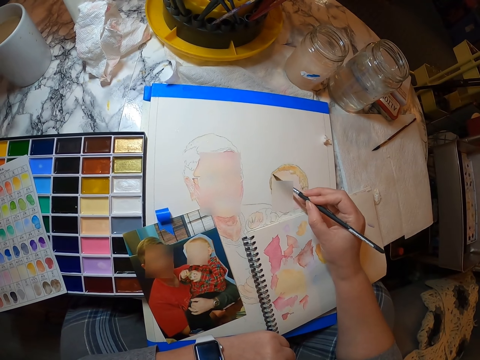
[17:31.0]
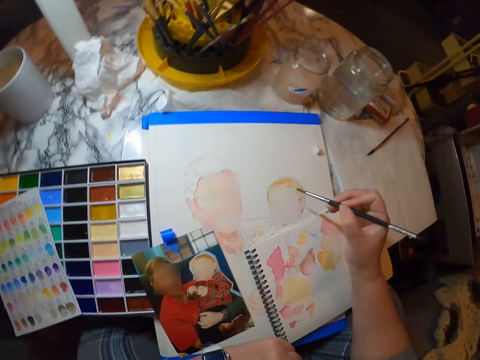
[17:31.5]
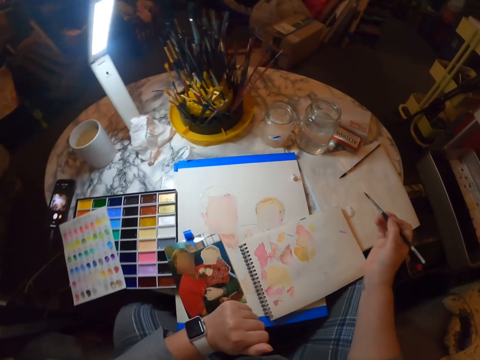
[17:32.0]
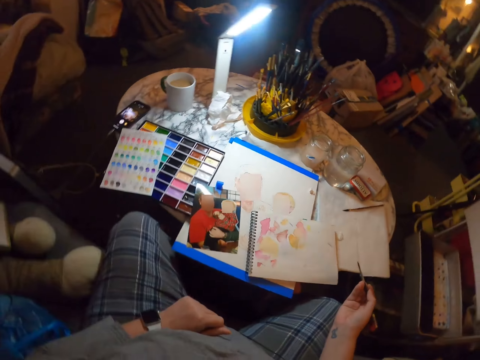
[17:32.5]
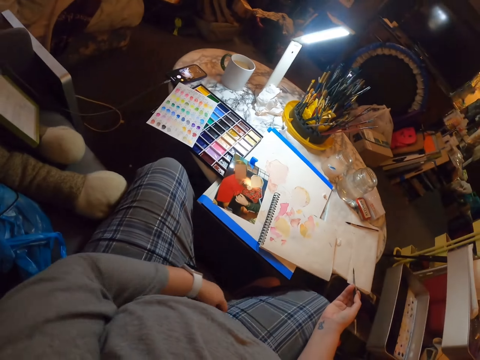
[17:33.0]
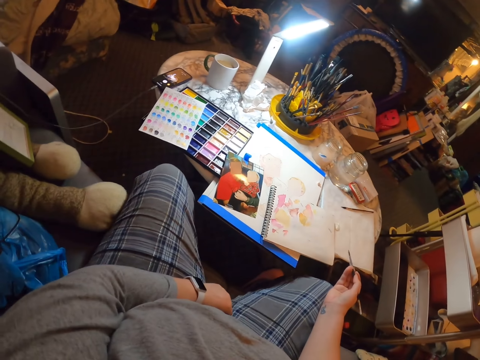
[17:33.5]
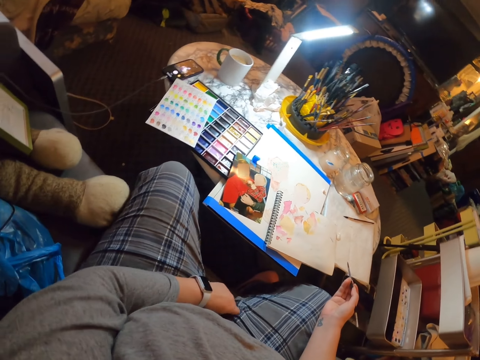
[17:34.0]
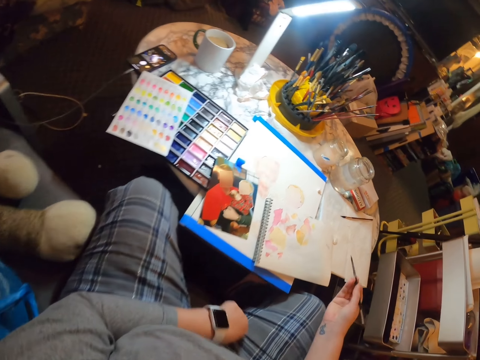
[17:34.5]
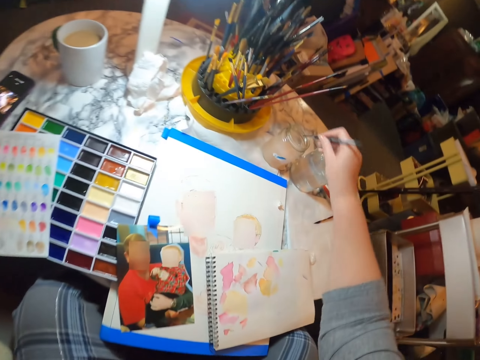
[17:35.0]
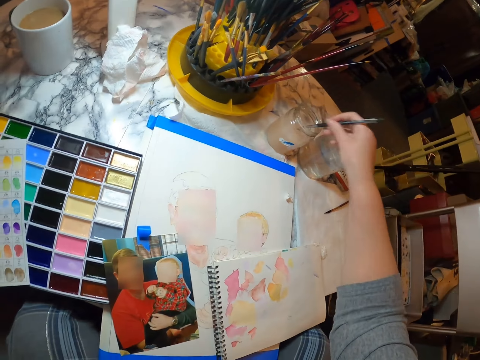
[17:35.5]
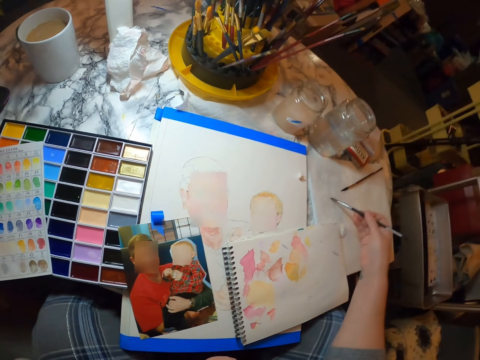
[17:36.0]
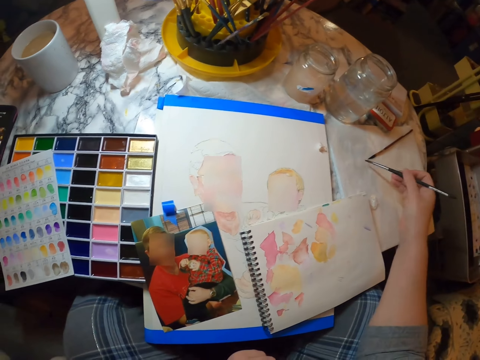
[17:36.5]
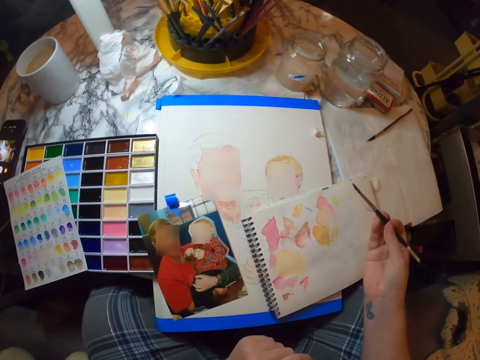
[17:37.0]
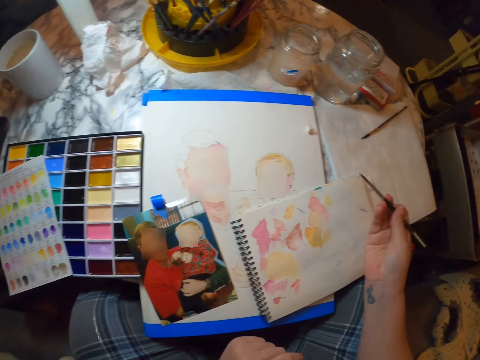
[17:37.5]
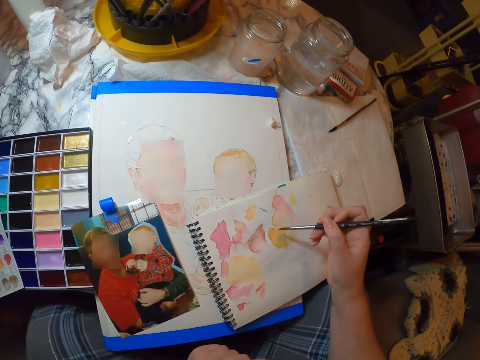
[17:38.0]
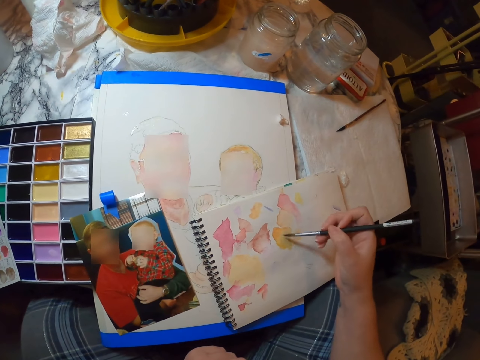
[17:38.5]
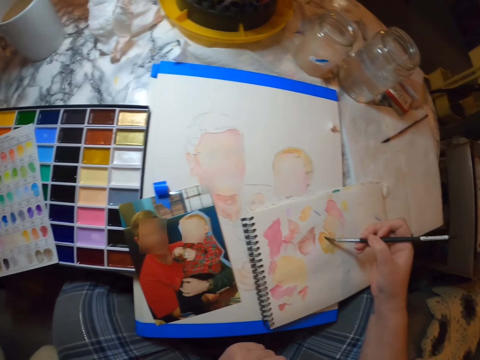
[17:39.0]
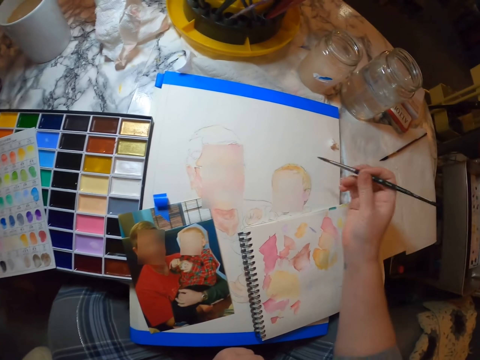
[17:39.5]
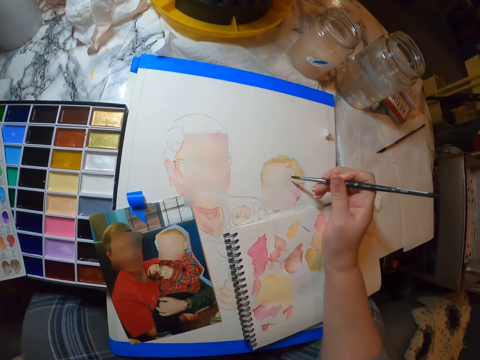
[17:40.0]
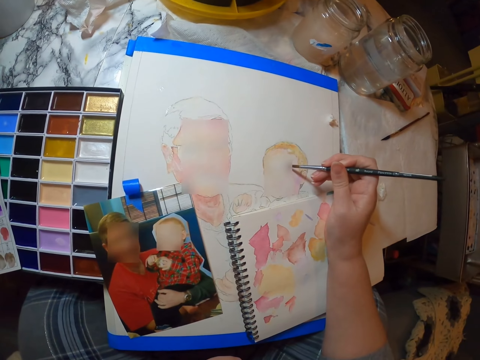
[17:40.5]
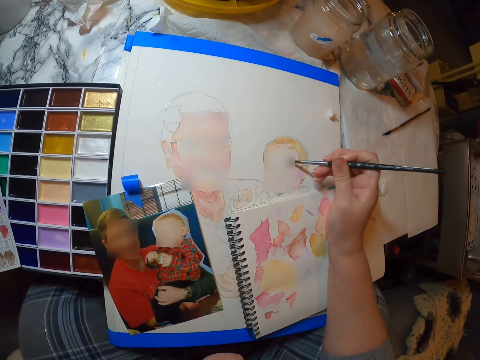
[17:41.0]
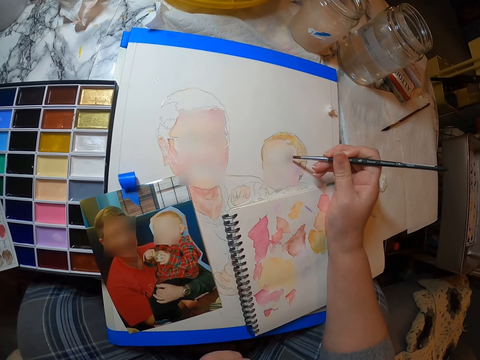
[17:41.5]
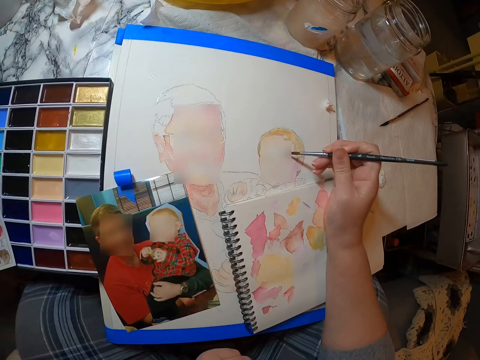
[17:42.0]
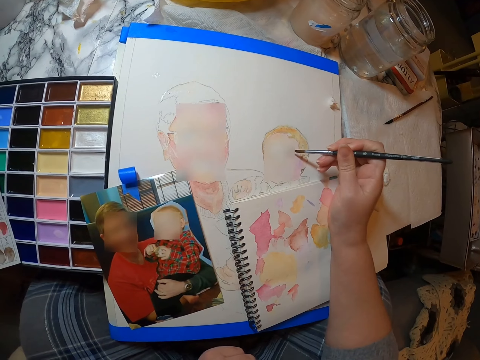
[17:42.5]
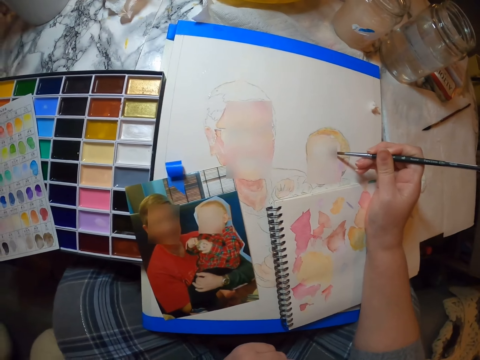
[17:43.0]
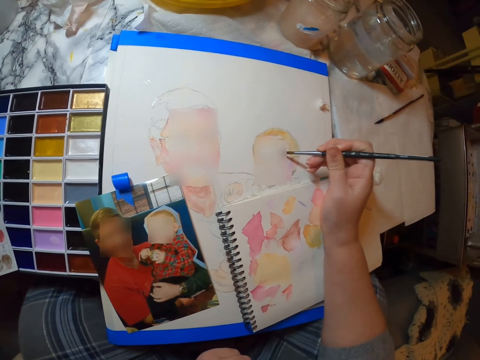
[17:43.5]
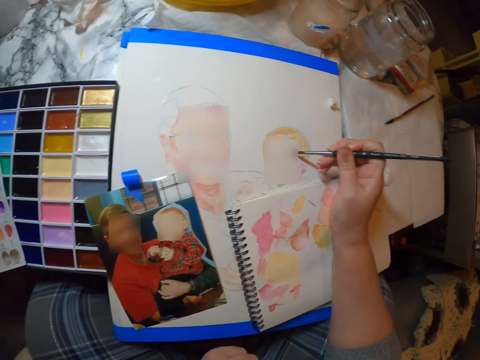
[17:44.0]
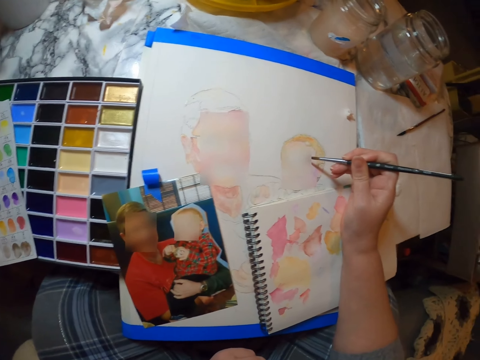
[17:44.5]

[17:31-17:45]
The camera wearer stops painting. They touch the trouser. They dip the brush in the bottle of water. They dry the brush. They paint on the book.

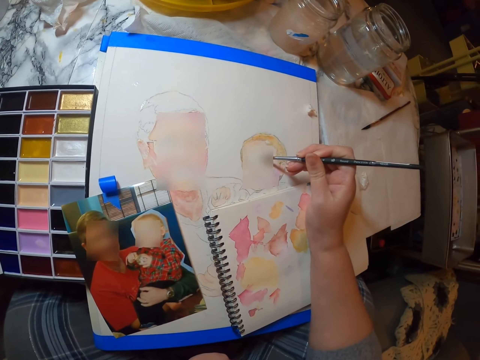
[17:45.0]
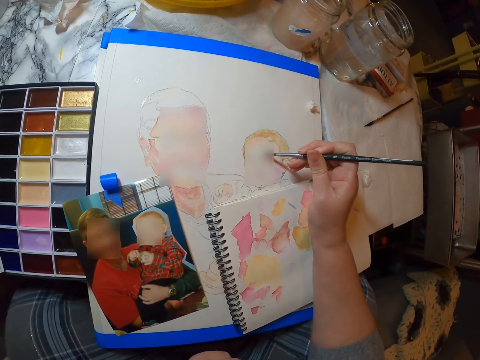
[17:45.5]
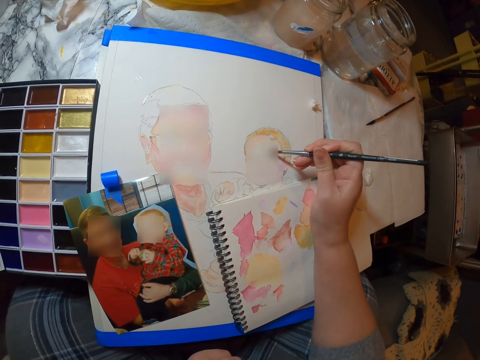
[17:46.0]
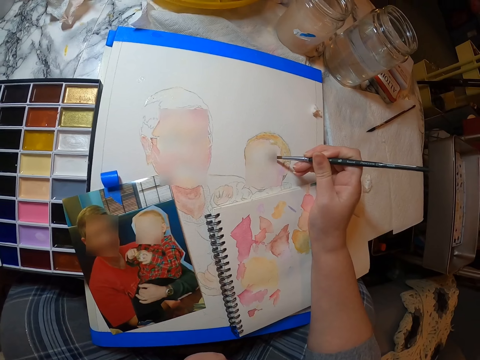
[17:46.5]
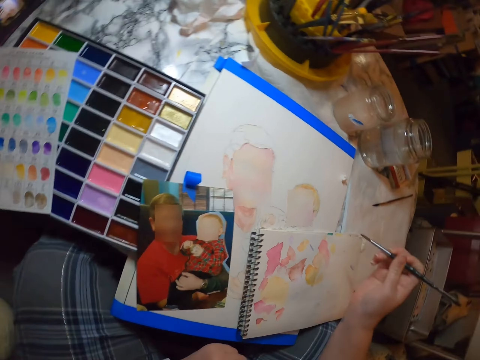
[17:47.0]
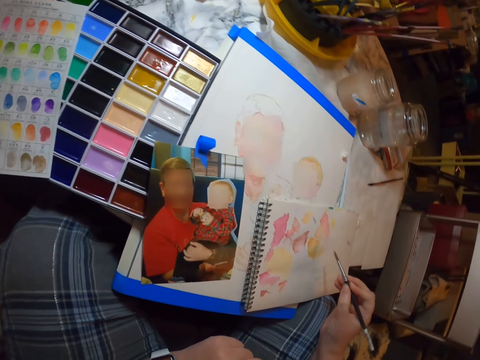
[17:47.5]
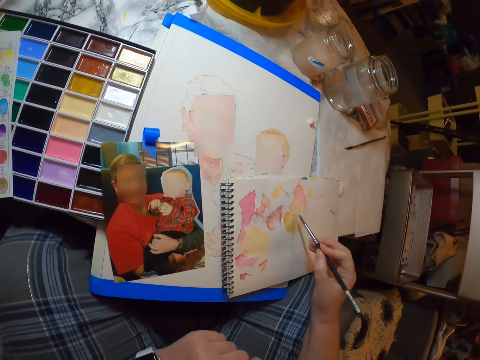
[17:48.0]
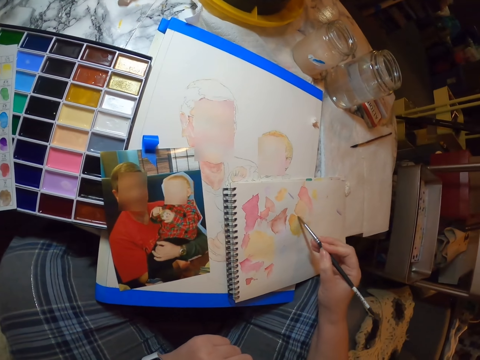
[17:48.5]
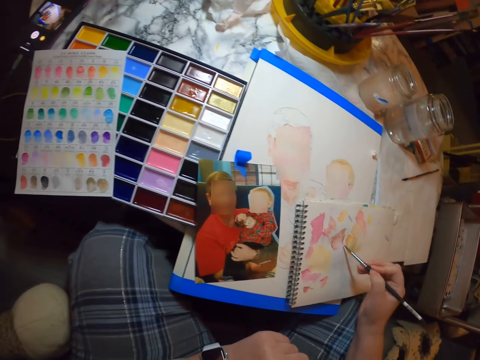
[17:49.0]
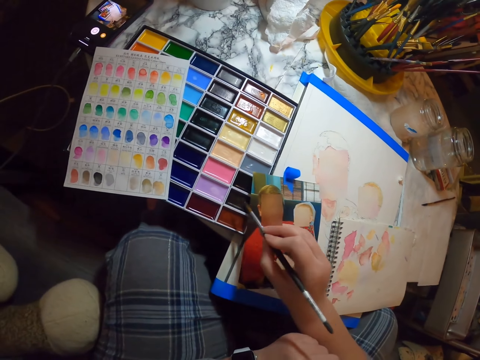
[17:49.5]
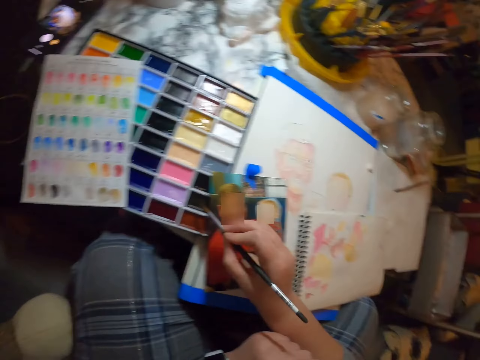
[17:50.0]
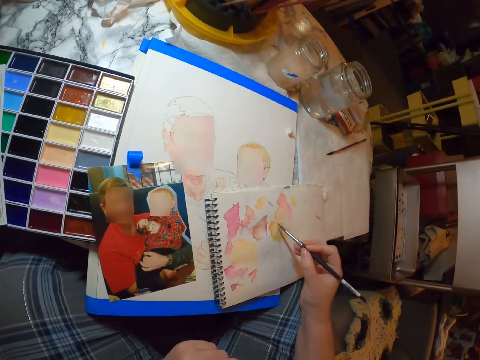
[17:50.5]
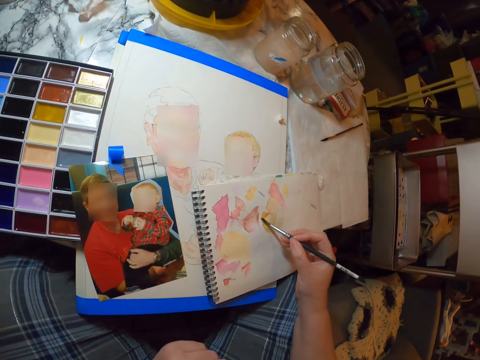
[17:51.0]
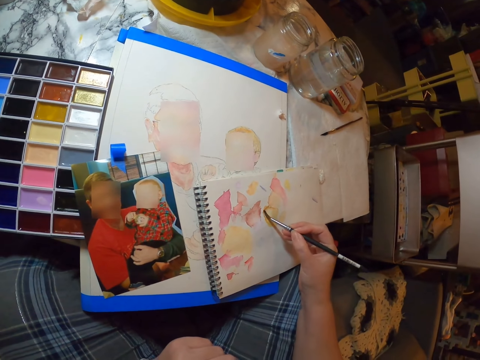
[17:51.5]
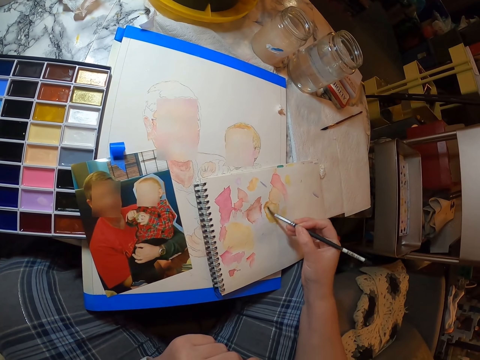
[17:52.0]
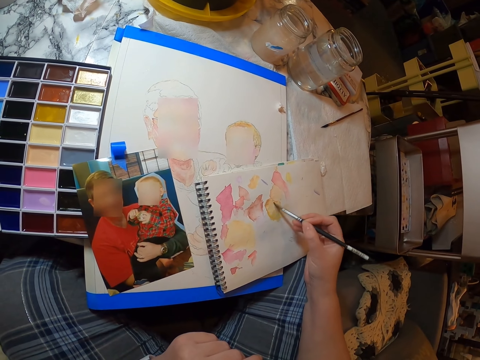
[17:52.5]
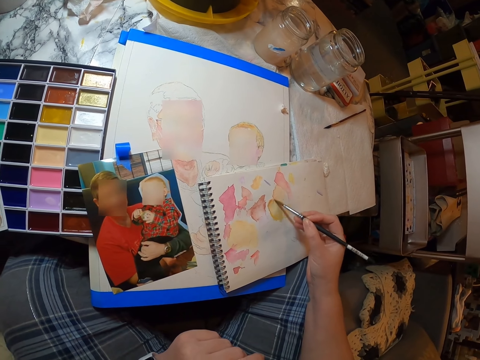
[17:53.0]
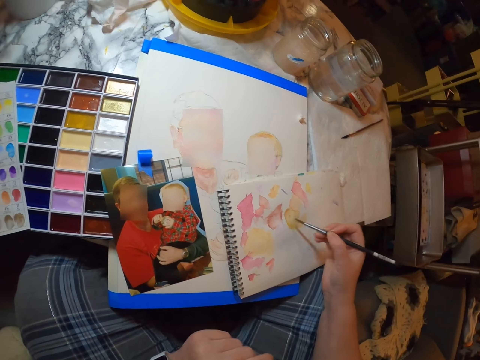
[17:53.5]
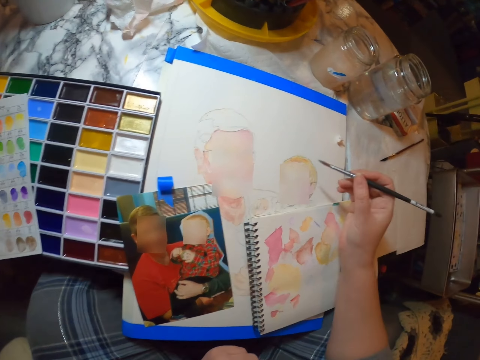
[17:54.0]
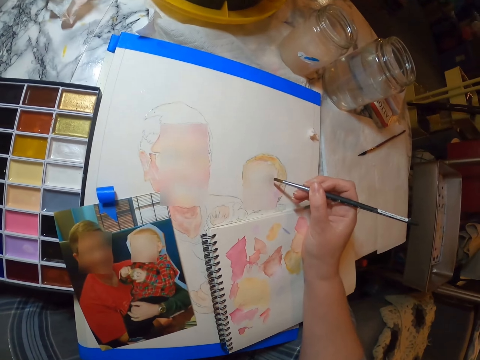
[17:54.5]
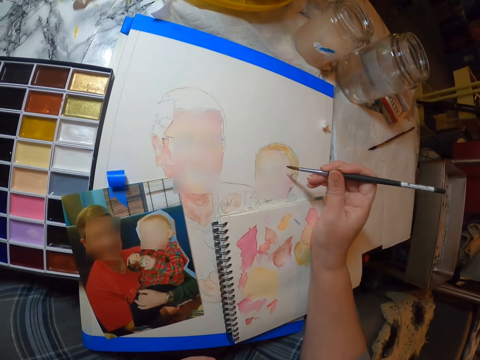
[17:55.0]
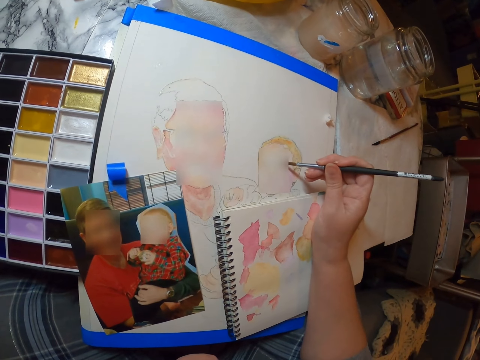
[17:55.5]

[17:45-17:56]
The camera wearer dips the paint brush in the paint palette. They paint.

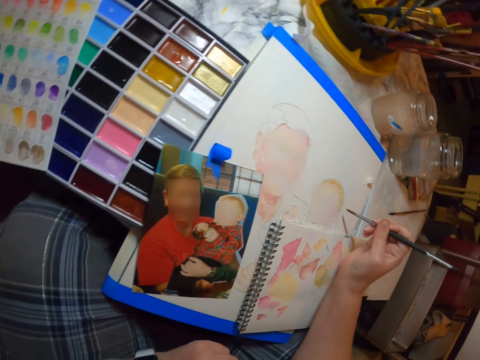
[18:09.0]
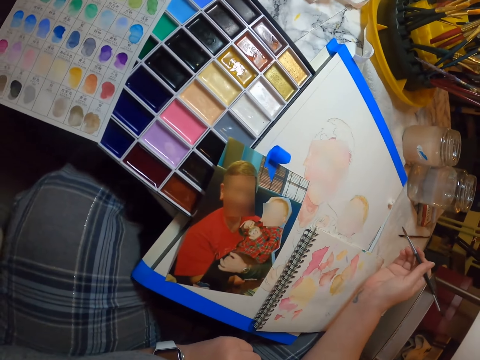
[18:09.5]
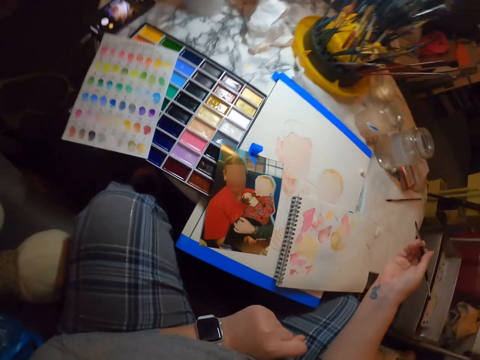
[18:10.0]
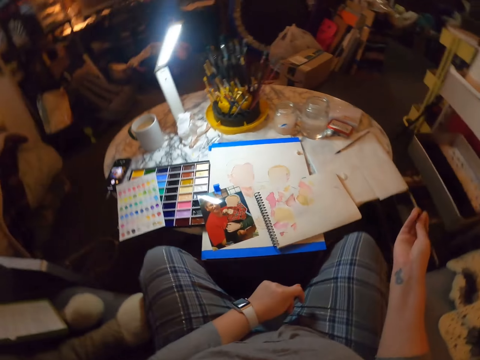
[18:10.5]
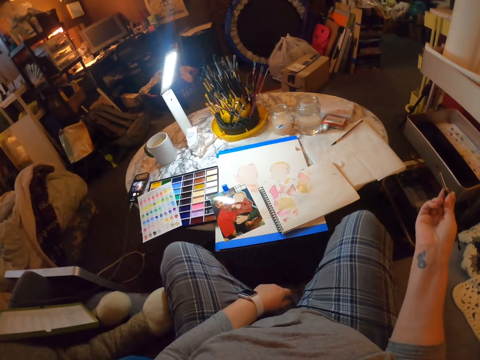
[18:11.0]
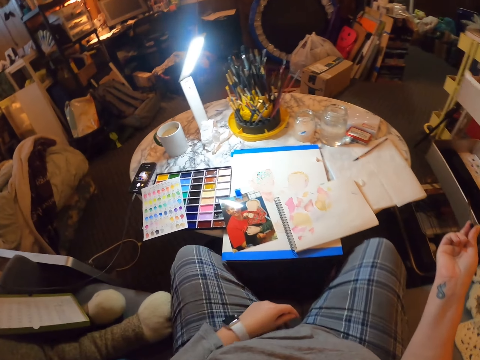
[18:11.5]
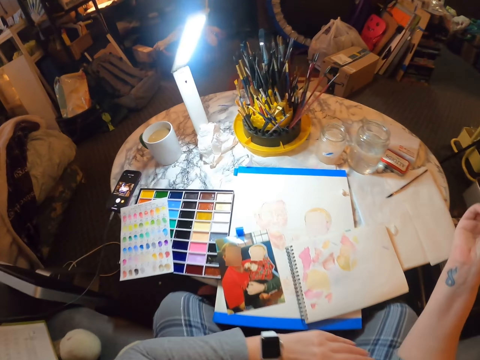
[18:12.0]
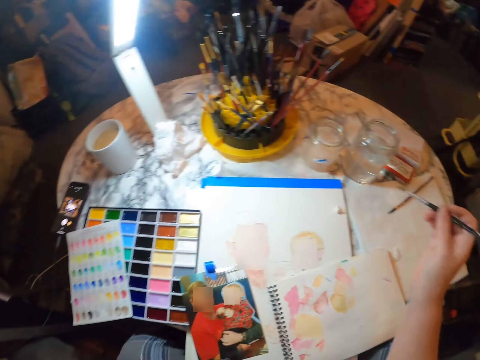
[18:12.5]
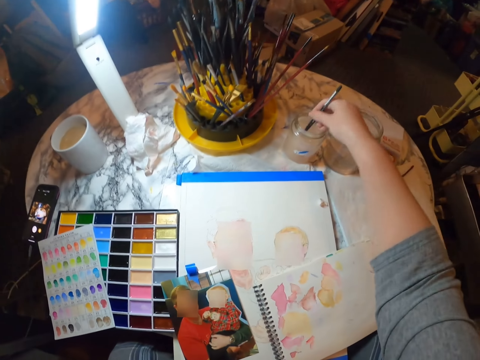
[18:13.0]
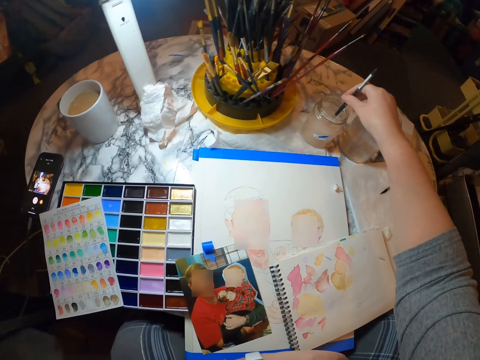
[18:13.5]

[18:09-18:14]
The camera wearer stops painting. They dip the brush in something.
